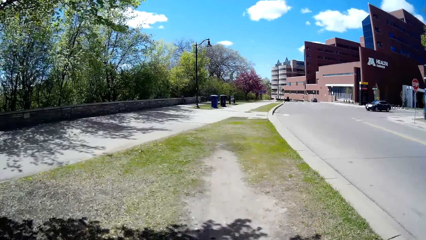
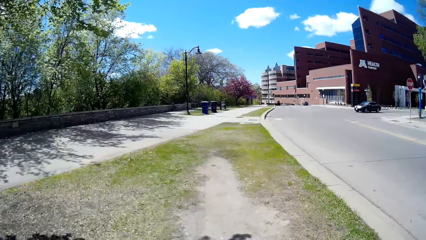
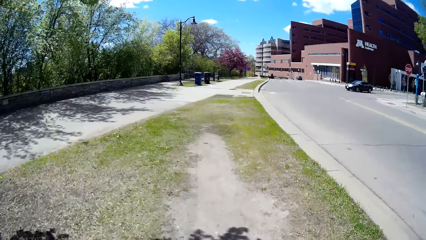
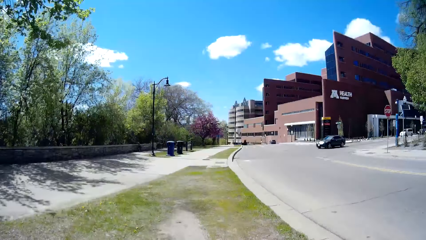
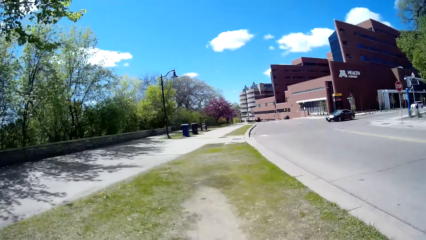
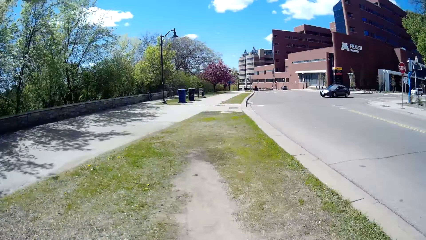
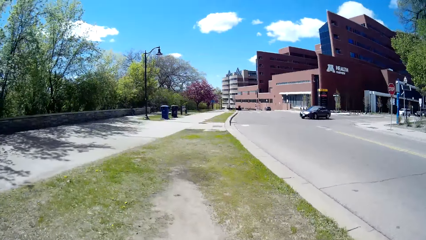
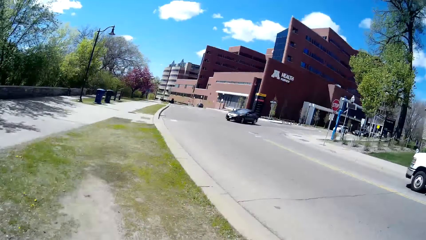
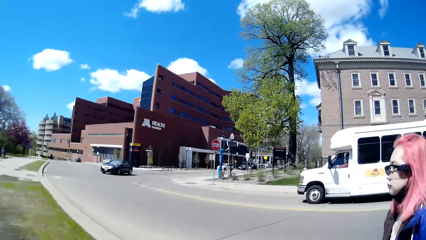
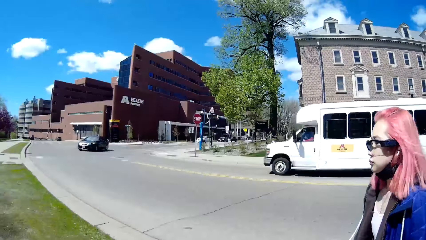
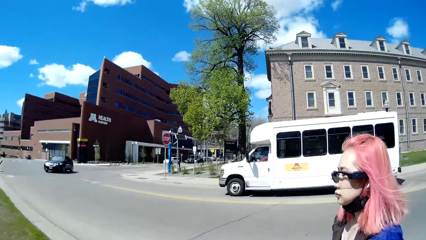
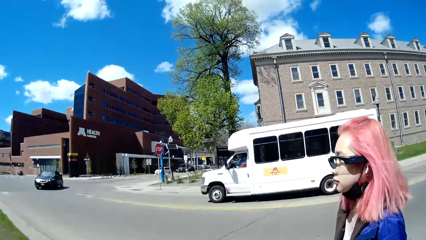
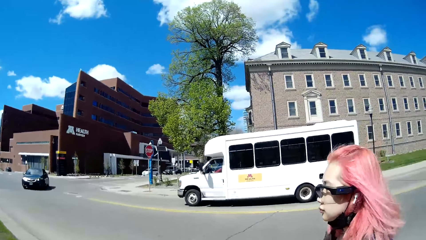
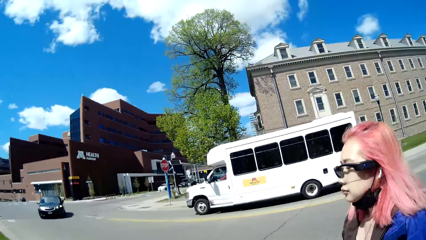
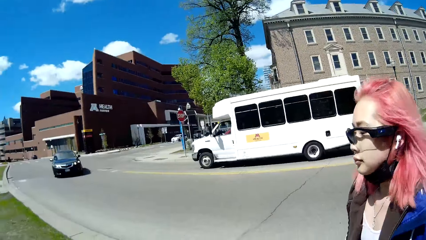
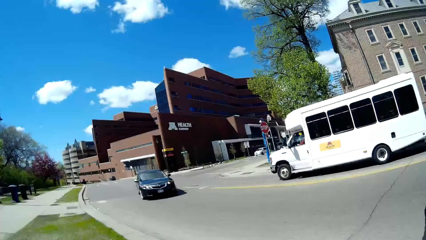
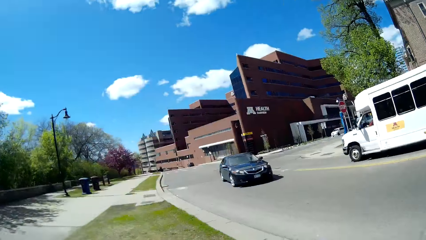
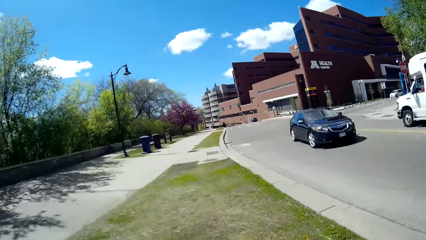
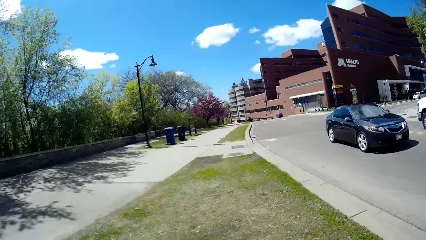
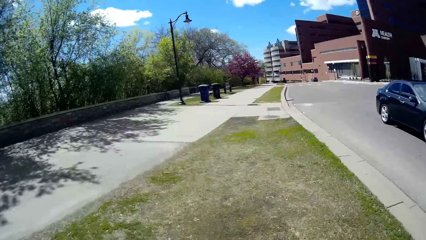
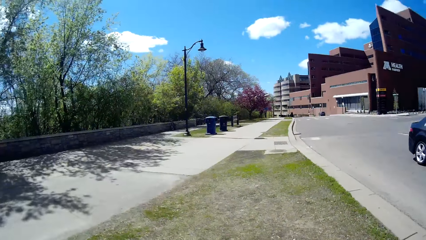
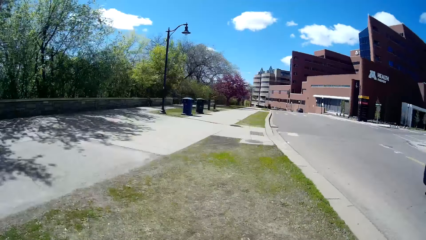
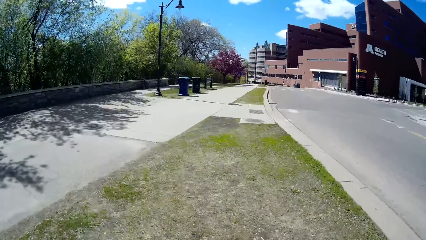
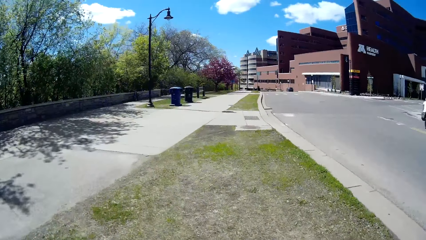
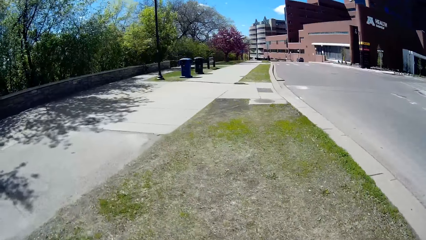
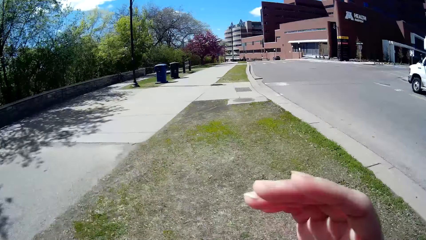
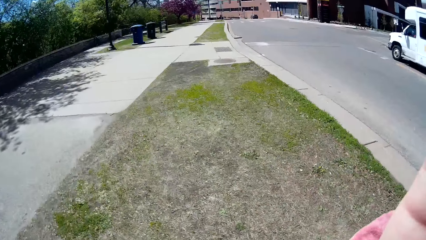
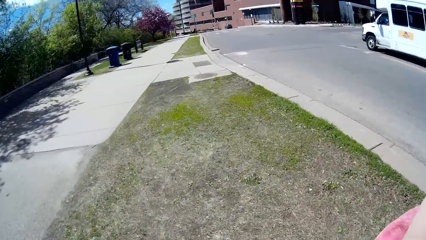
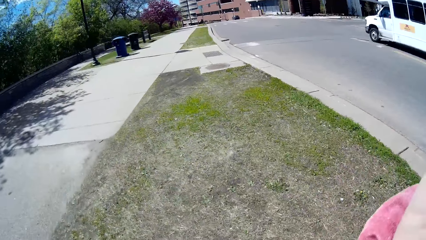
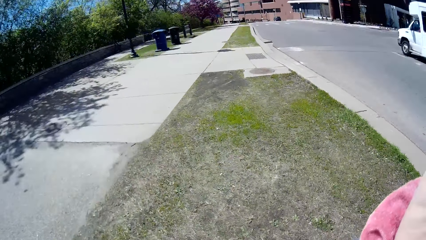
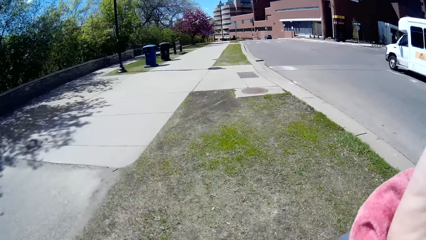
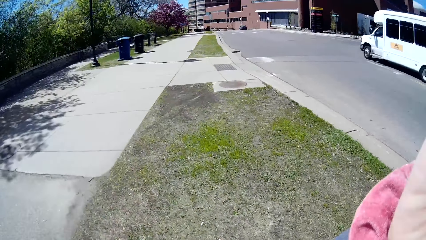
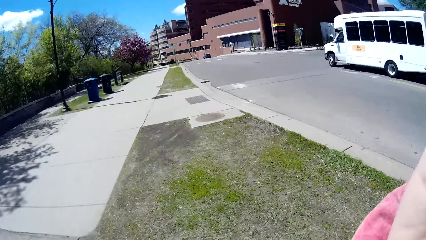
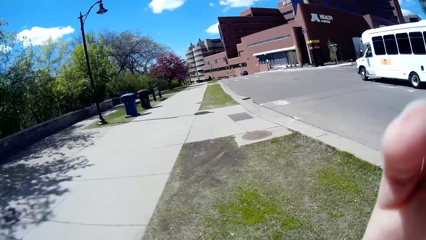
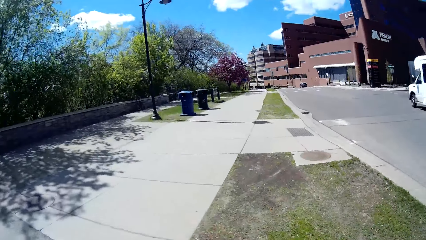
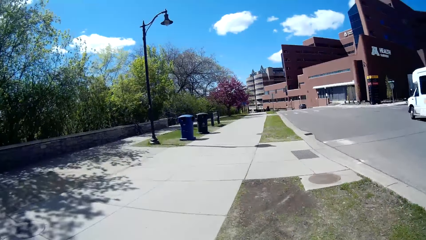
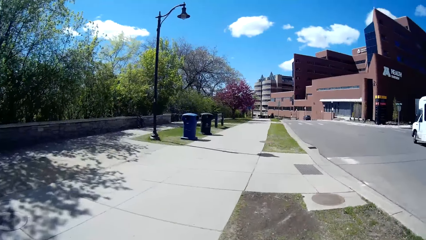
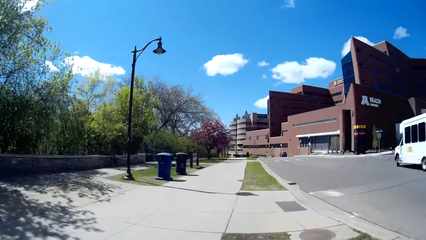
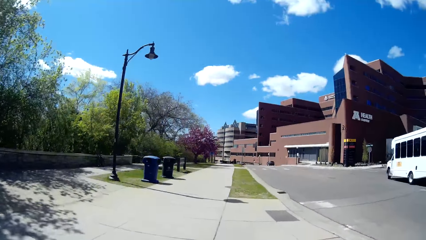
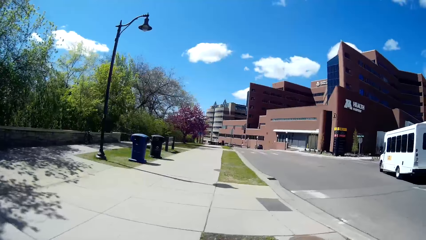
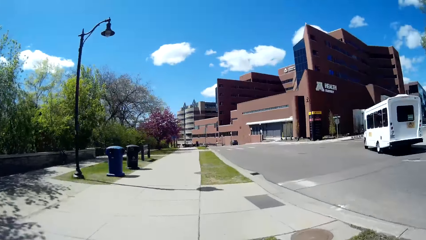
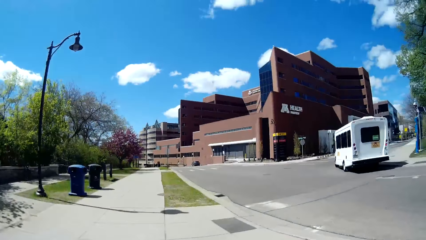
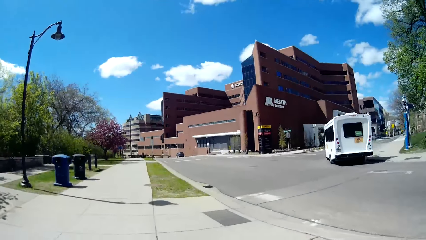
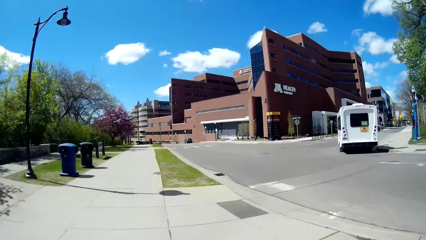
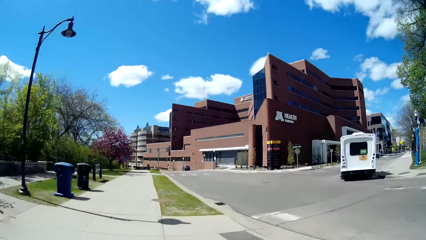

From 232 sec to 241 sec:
The camera wearer speaks to a woman. A white van drives past the camera wearer. She walks and looks at the woman. A black car drives past the camera wearer. She walks and touches the camera. She moves her right hand. She speaks to the woman and walks.

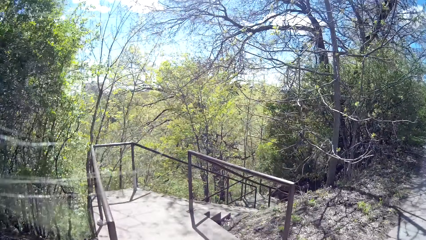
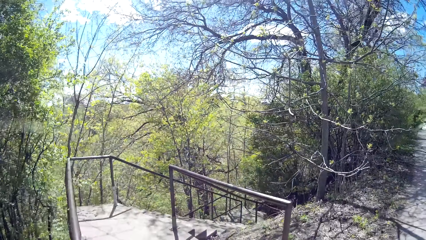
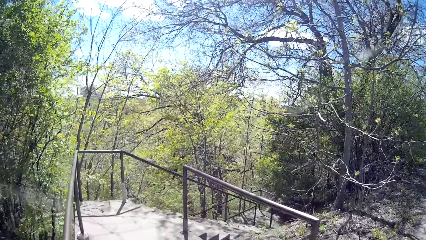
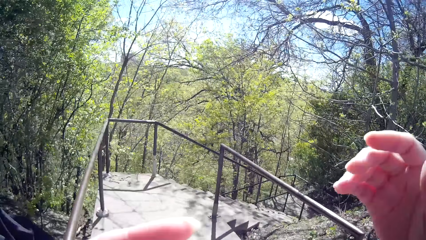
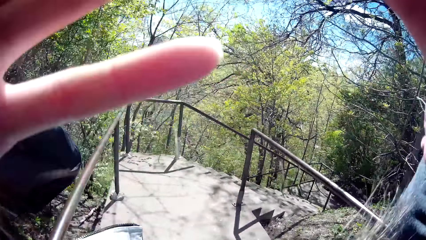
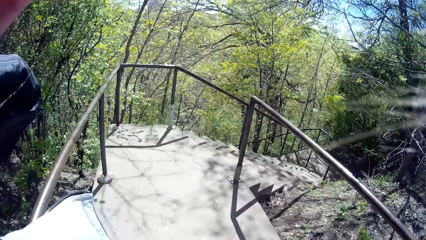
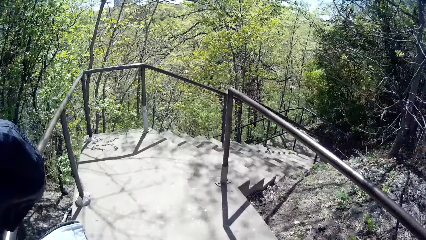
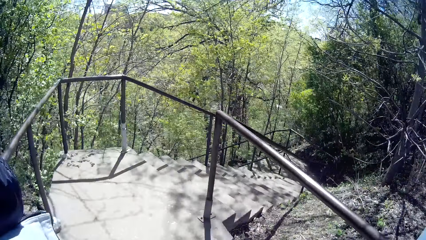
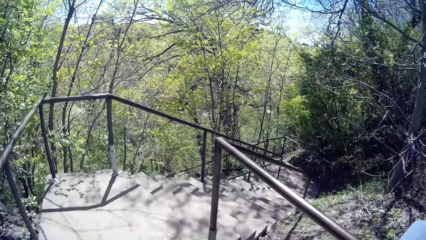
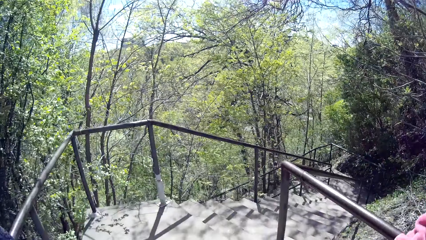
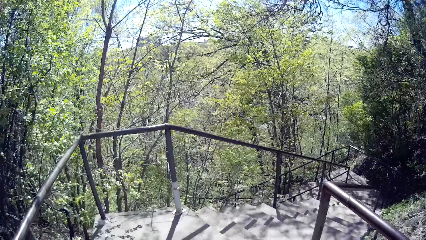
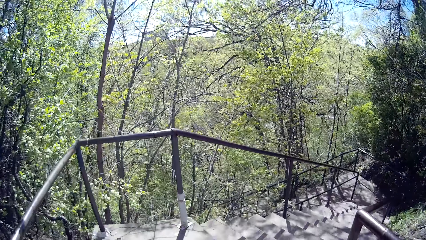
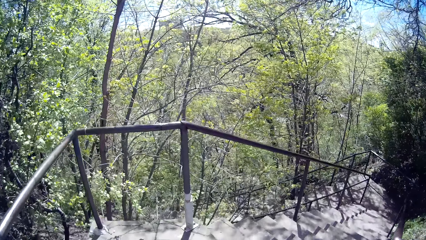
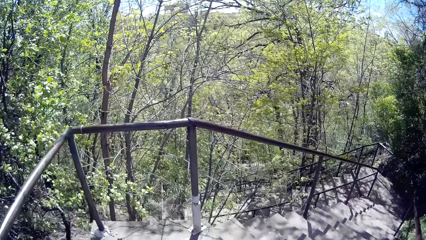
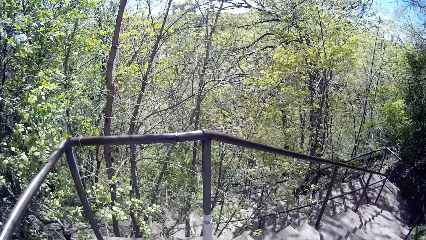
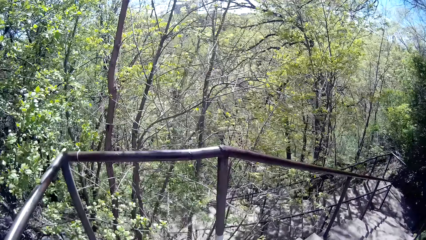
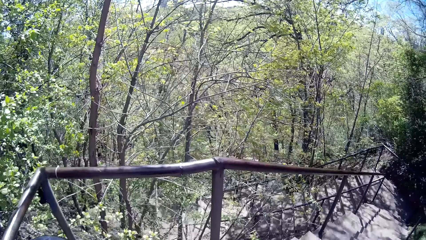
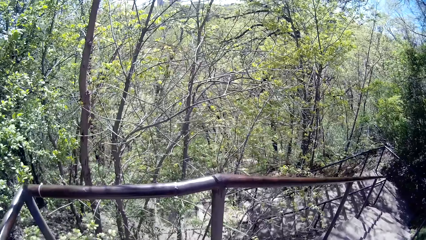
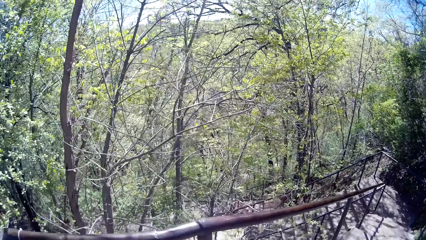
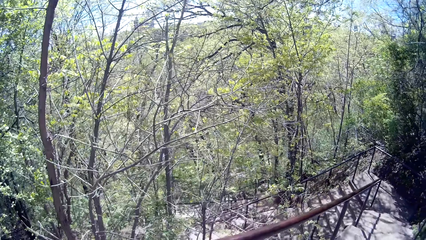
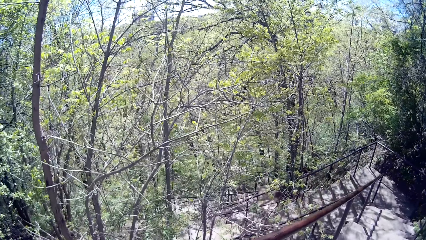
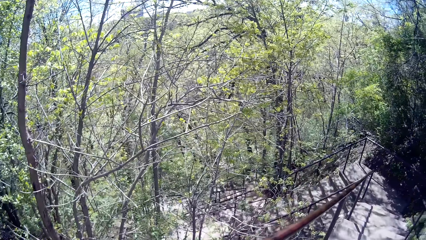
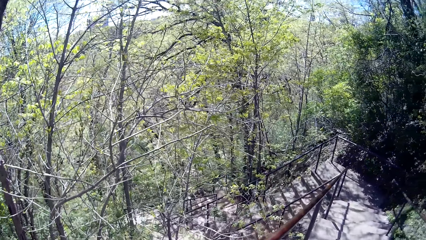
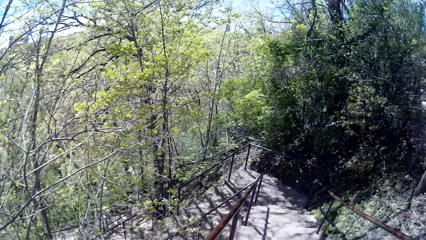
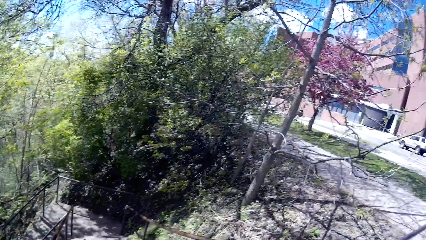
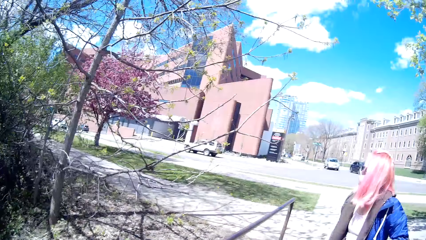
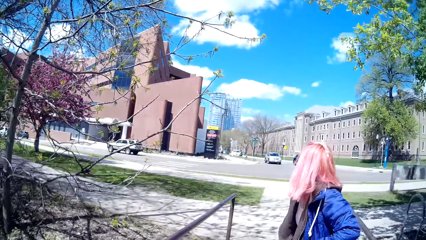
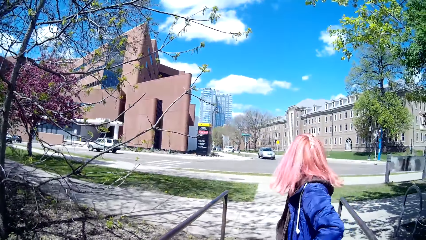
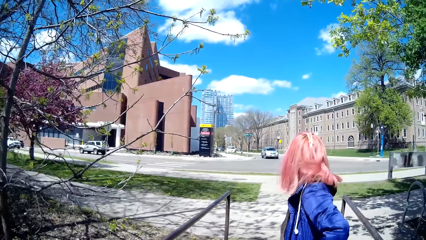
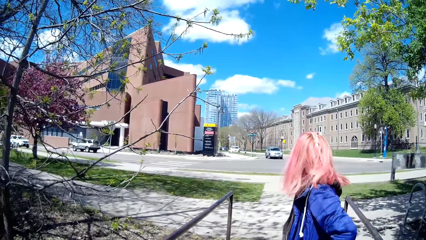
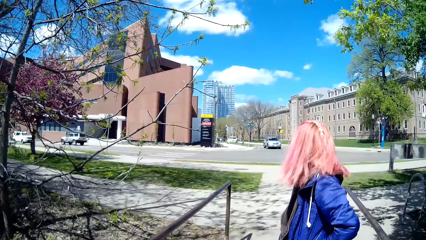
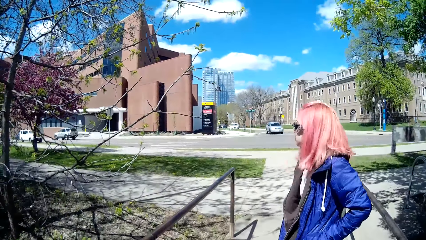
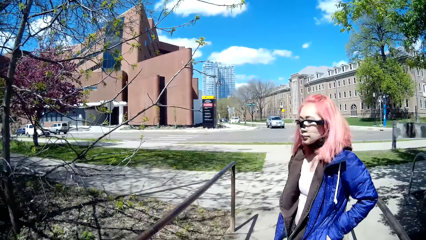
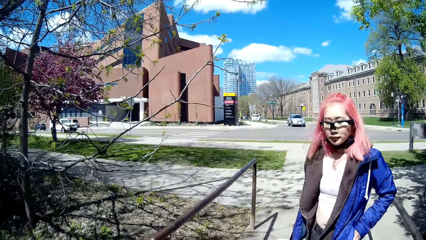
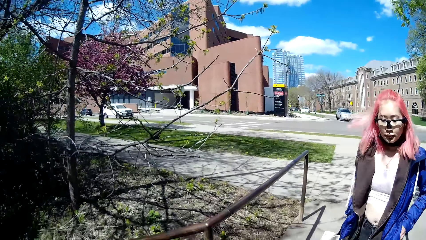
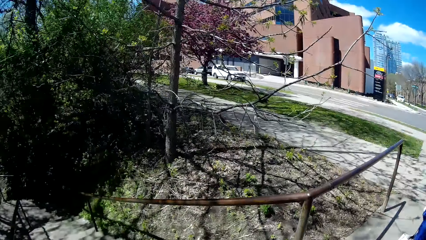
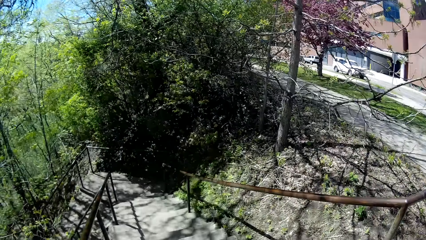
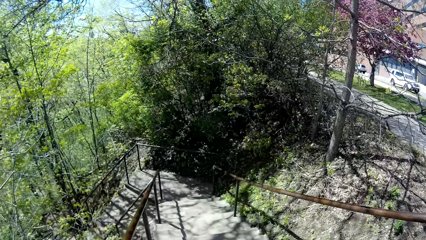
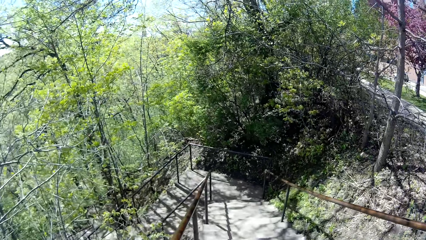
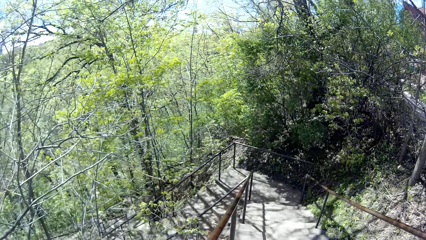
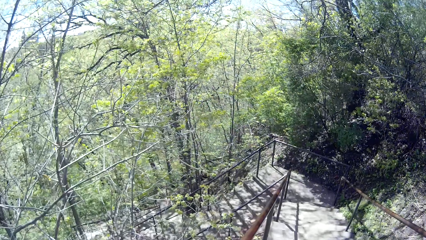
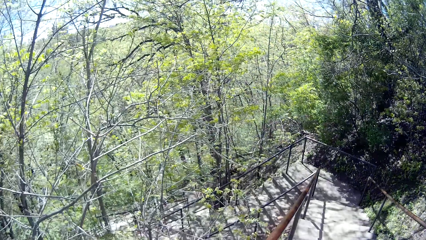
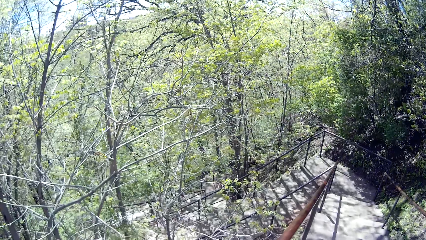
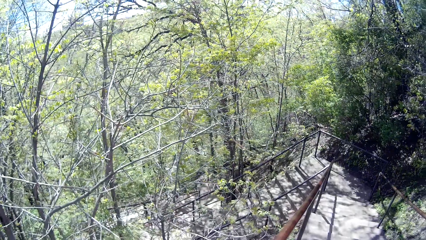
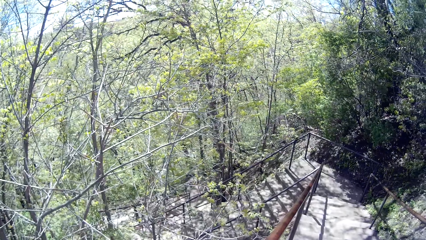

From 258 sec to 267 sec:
The camera wearer touches her hair with both hands. She walks, speaks to a woman, looks around, looks at the woman and speaks to the woman.
